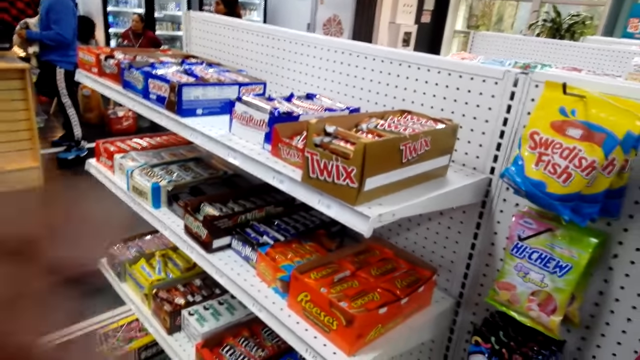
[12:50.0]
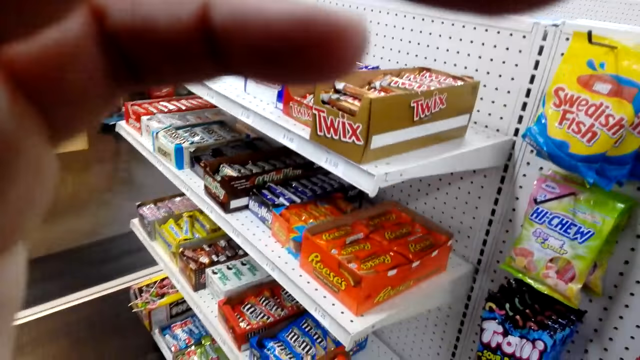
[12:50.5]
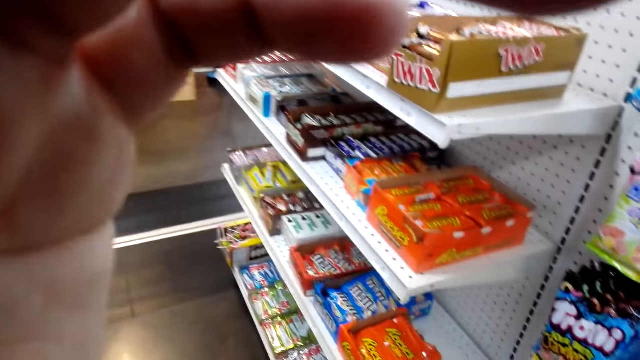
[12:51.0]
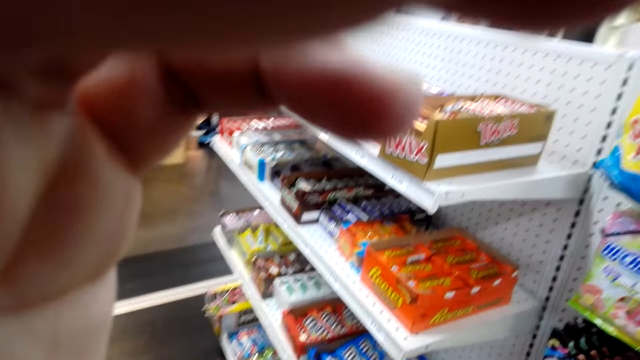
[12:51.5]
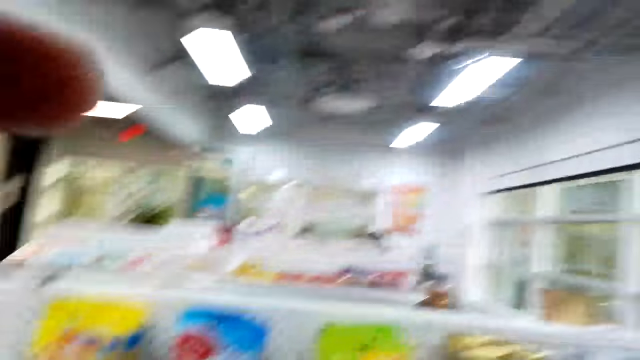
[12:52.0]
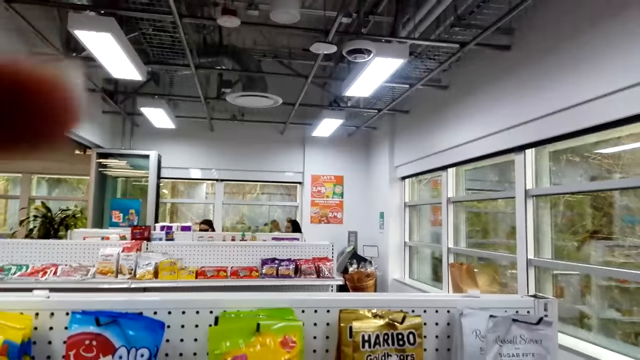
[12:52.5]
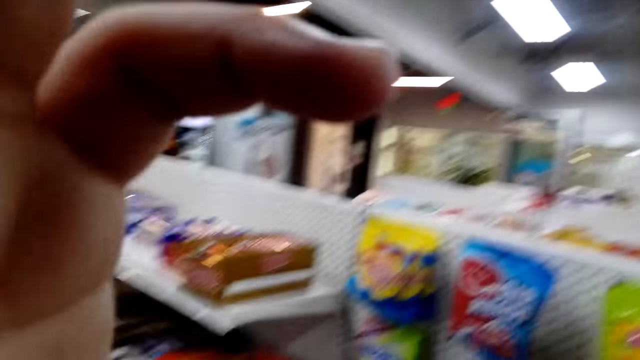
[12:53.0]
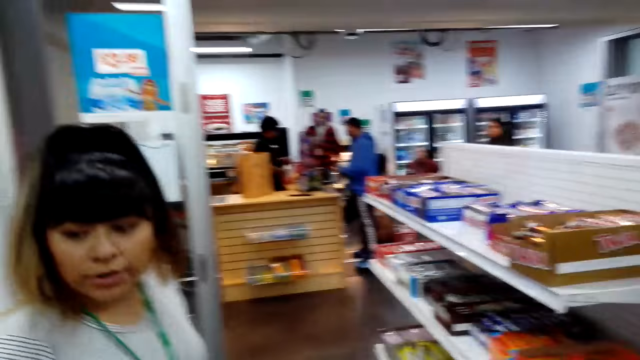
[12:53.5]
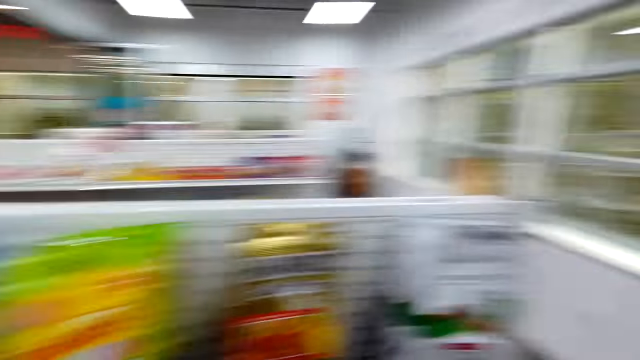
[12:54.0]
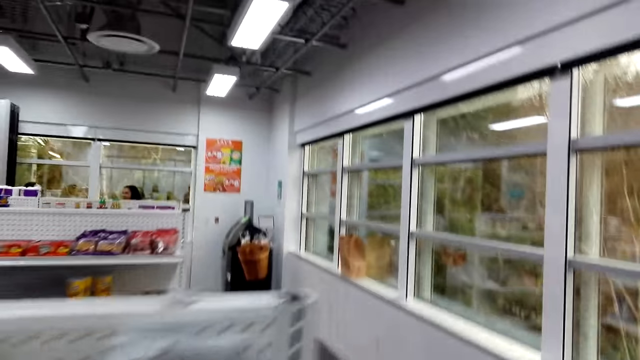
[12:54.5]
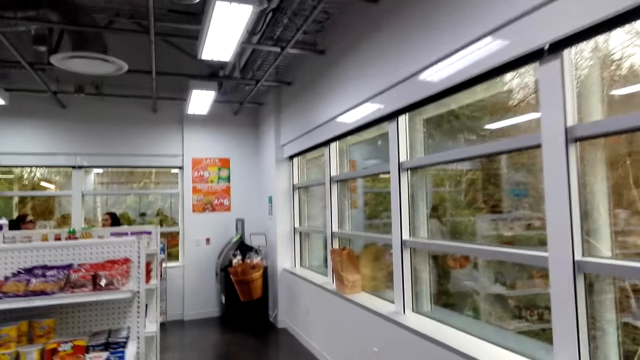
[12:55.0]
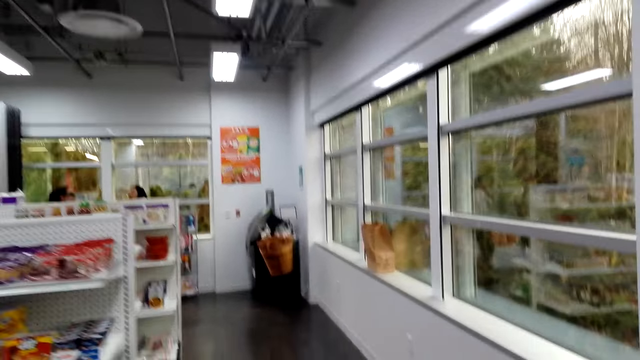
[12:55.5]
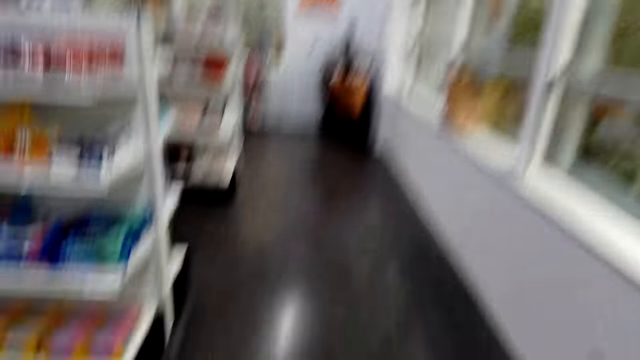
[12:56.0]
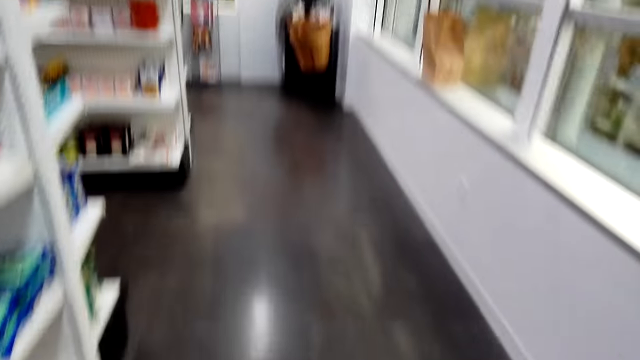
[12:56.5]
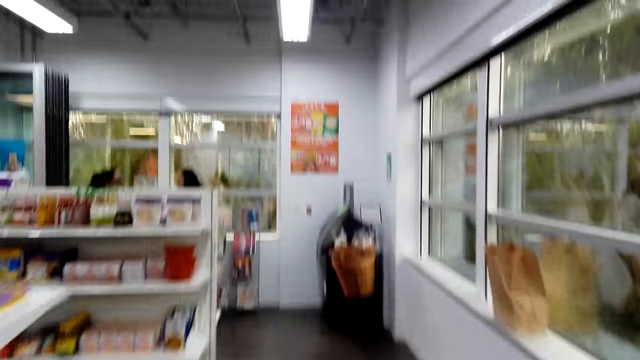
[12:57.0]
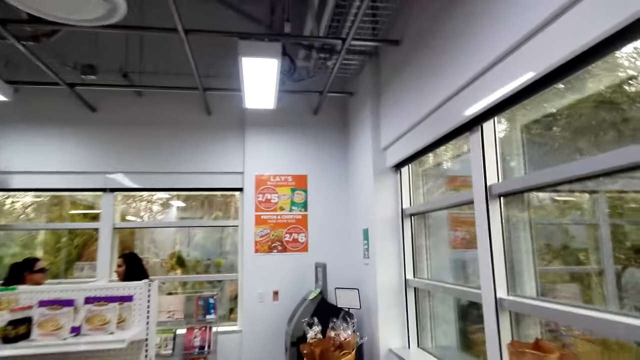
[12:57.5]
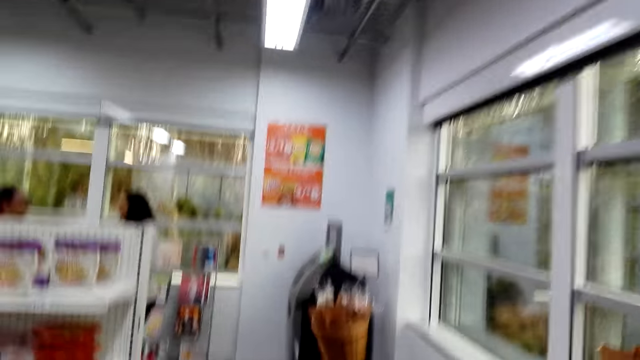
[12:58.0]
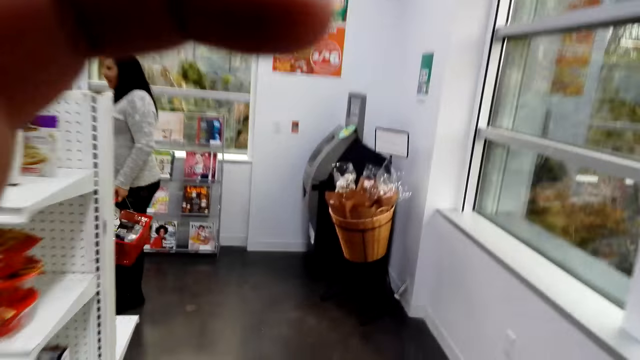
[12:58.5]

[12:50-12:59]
The camera wearer adjusts the head camera. They look around. They walk around the supermarket.

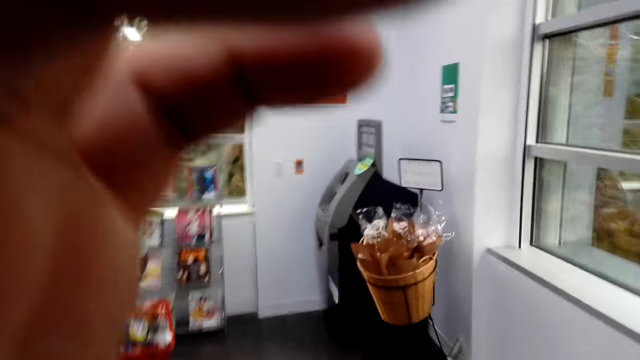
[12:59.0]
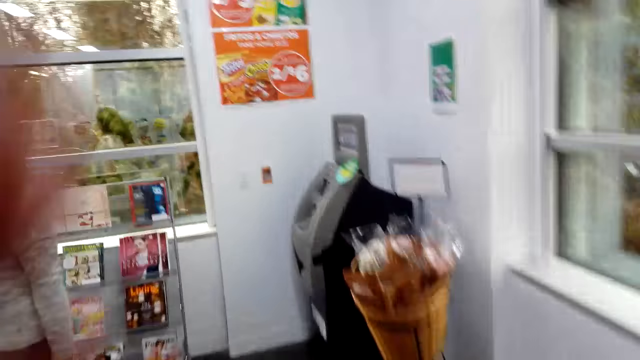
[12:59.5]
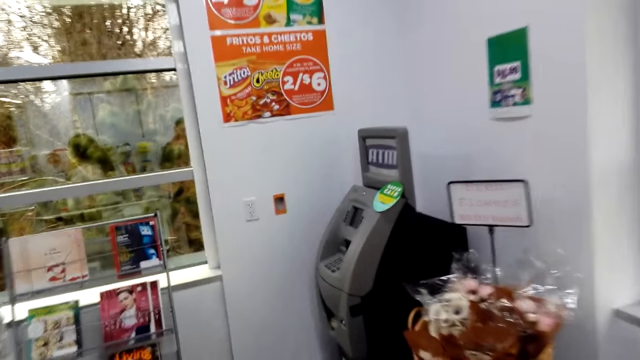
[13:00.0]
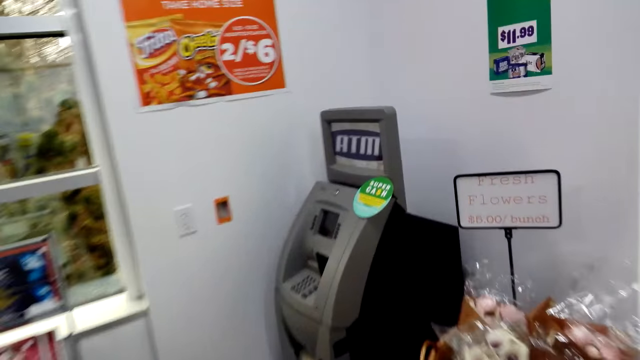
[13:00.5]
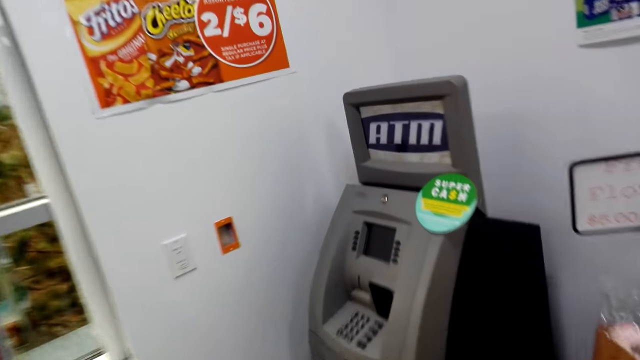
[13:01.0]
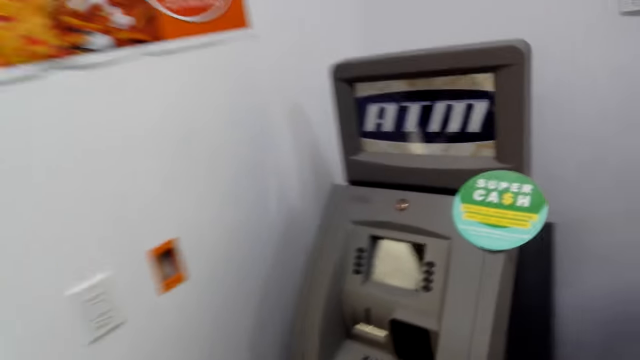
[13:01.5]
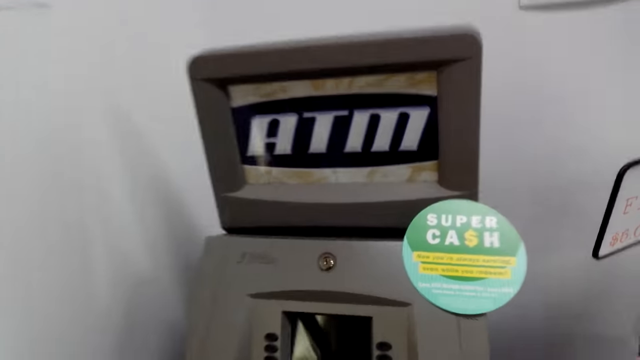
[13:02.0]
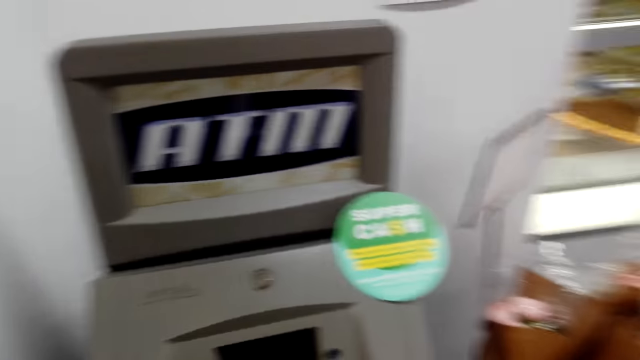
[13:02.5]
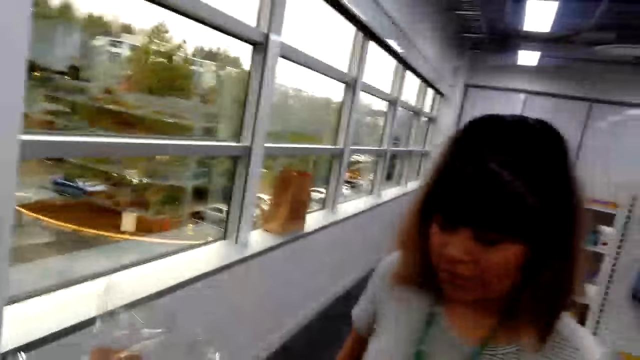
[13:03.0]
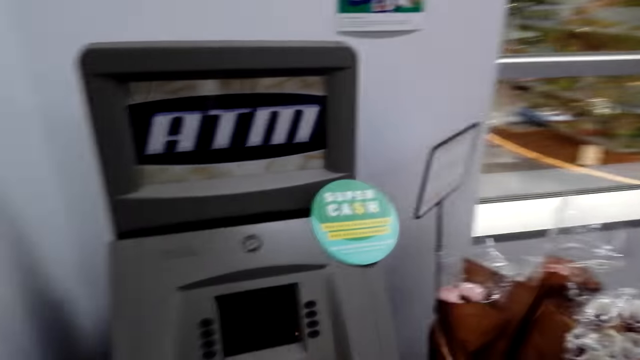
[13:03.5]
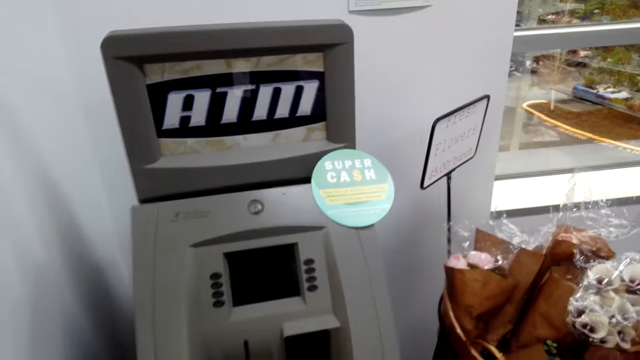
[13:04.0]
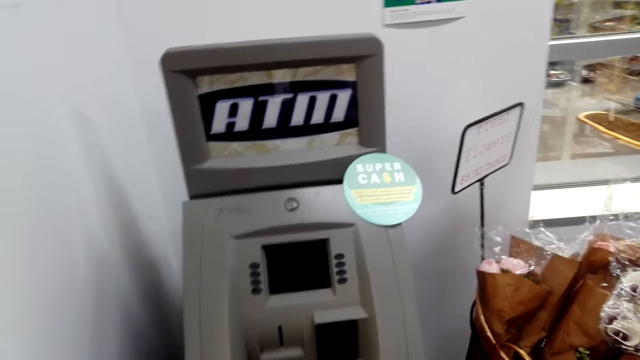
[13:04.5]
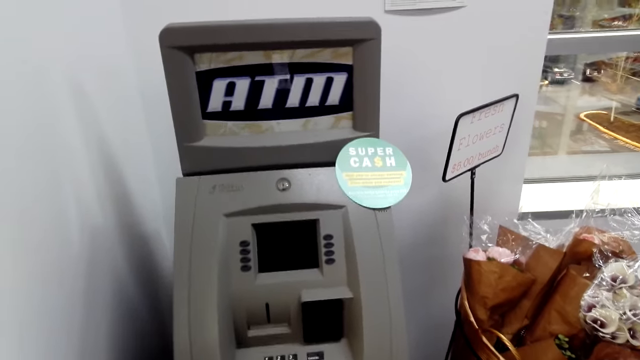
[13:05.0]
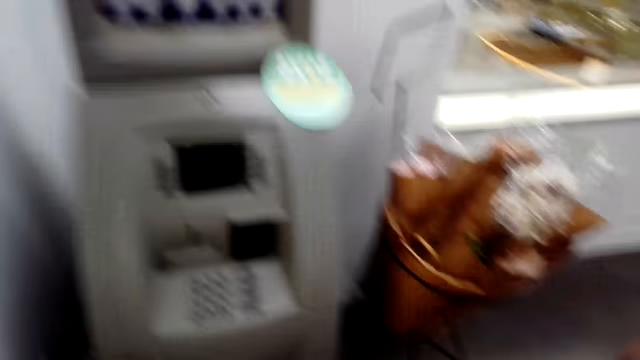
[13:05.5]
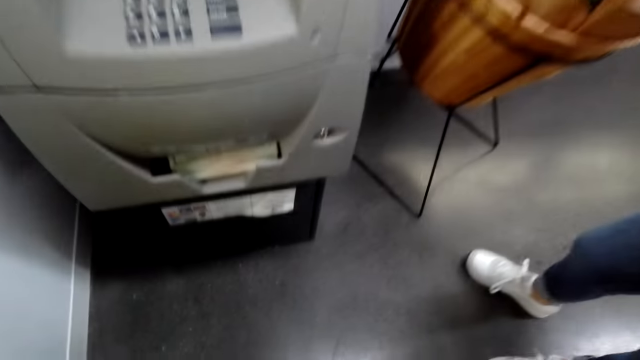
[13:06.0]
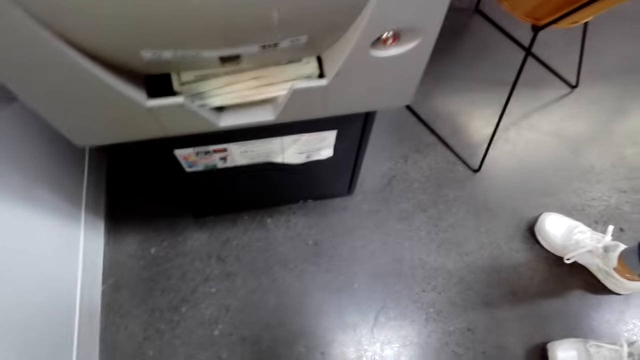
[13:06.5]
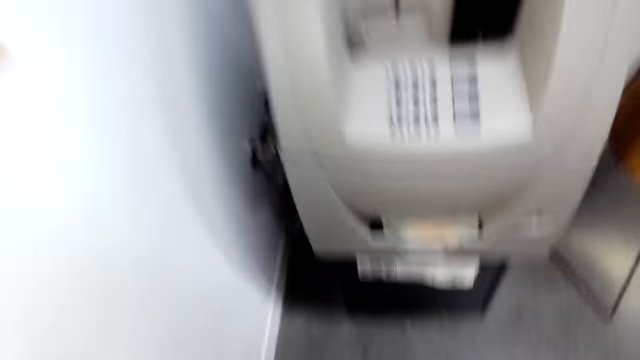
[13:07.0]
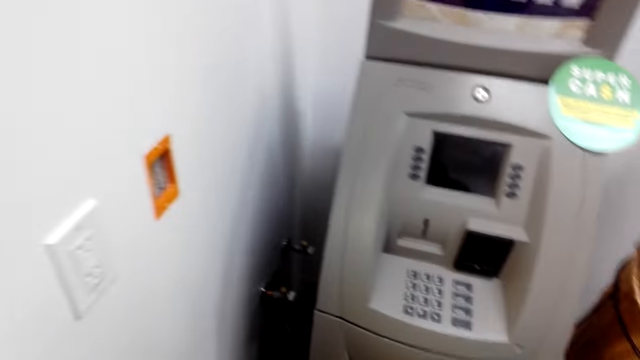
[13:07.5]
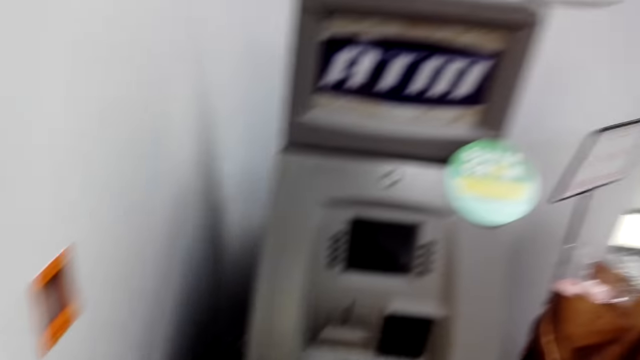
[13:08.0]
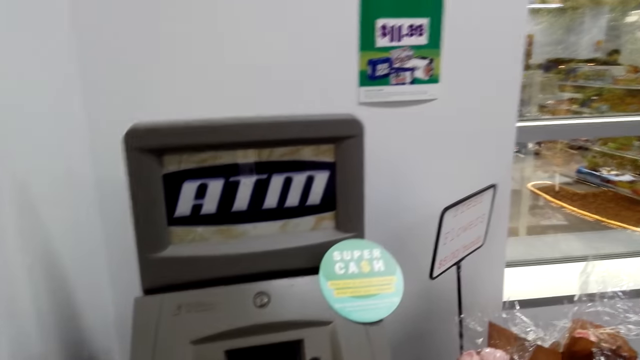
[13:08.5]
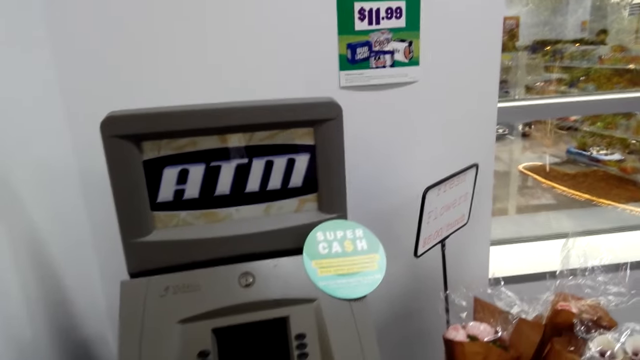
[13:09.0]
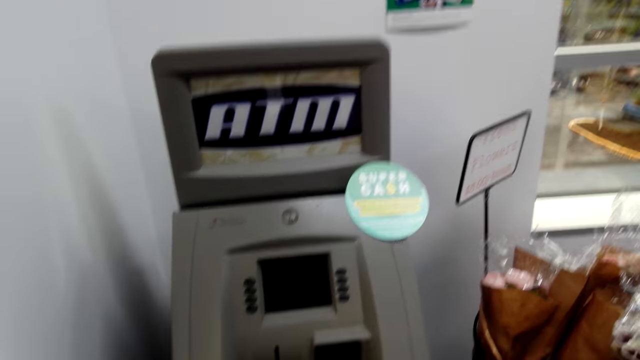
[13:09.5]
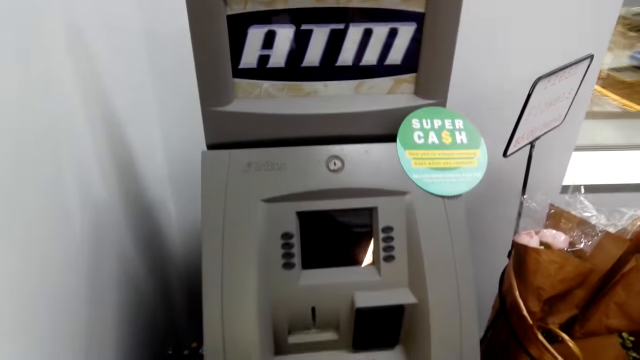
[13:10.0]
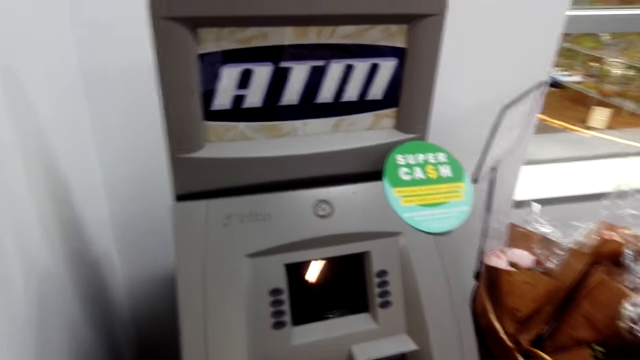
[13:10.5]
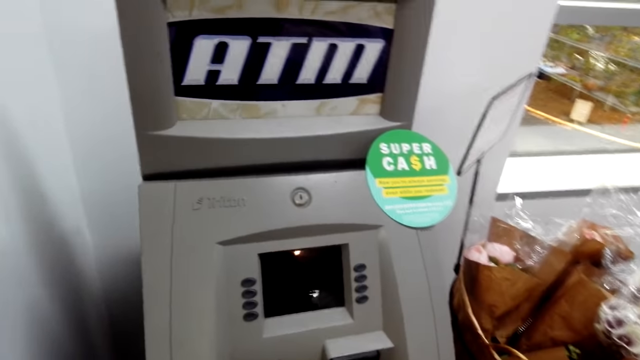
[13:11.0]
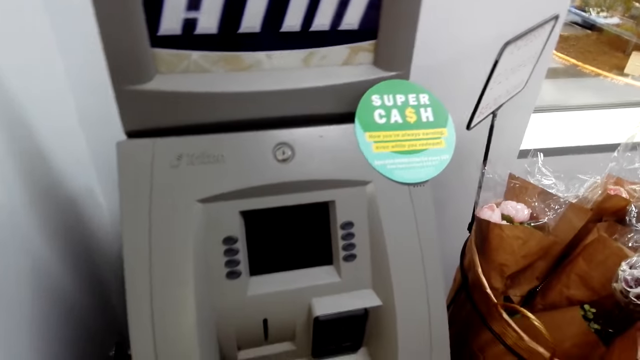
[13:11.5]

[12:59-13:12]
The camera wearer adjusts the head camera. They walk around. They walk near an ATM machine. A person stands near the camera wearer. The camera wearer looks around. They look at the ATM machine. They withdraw money from the ATM.
